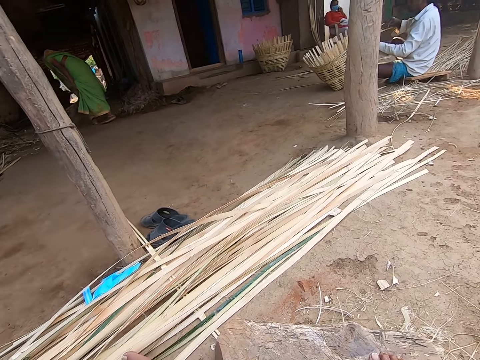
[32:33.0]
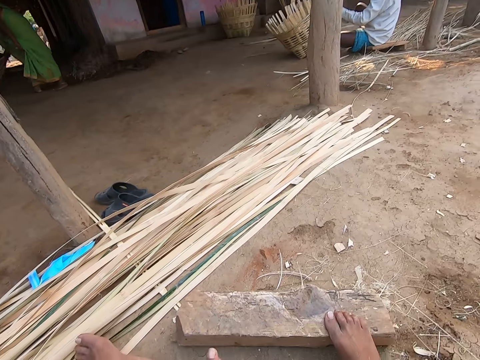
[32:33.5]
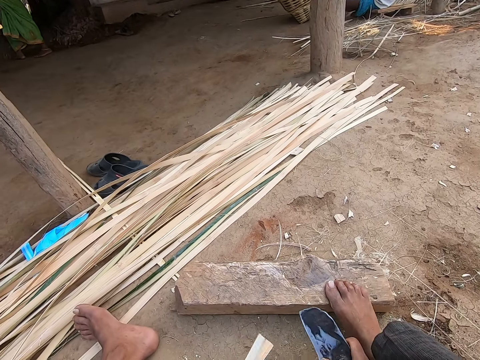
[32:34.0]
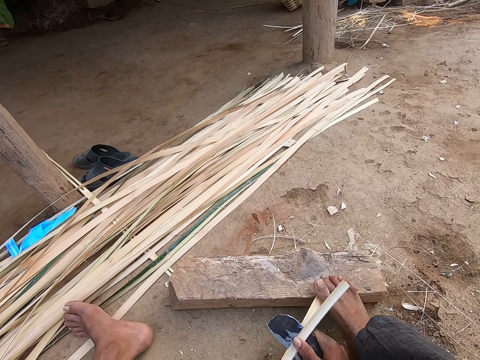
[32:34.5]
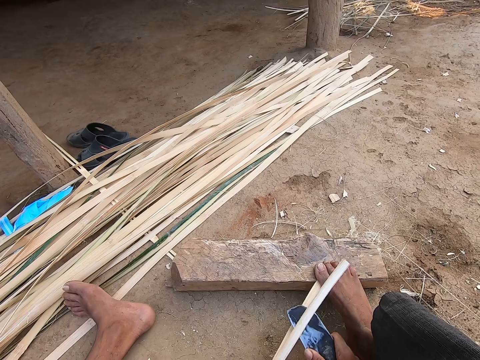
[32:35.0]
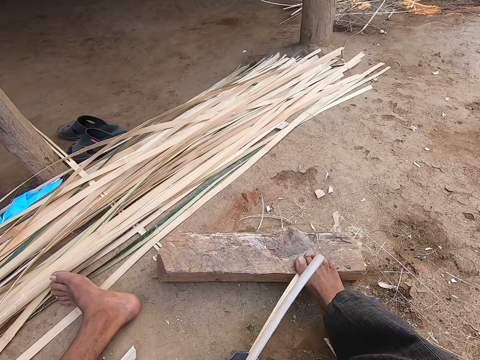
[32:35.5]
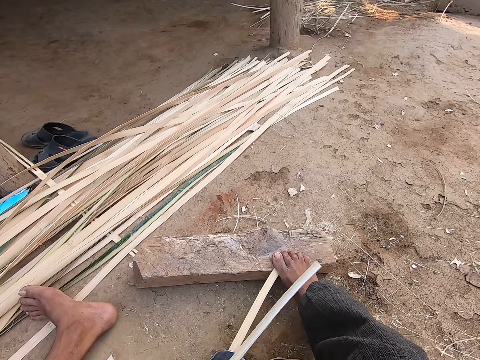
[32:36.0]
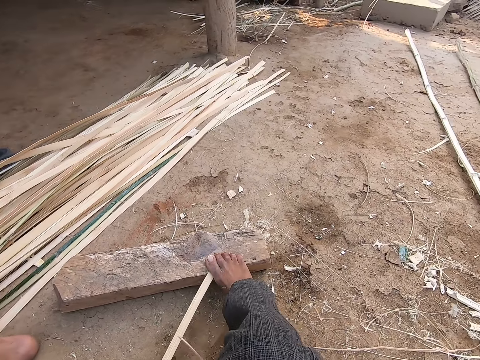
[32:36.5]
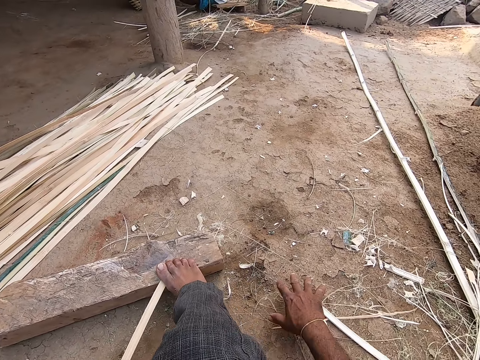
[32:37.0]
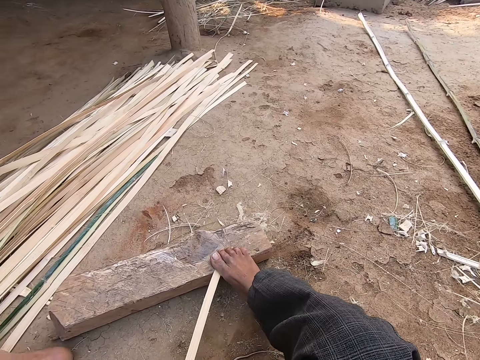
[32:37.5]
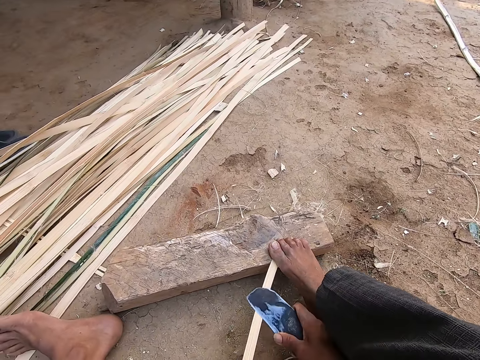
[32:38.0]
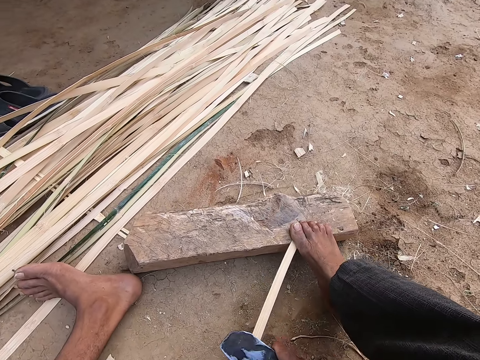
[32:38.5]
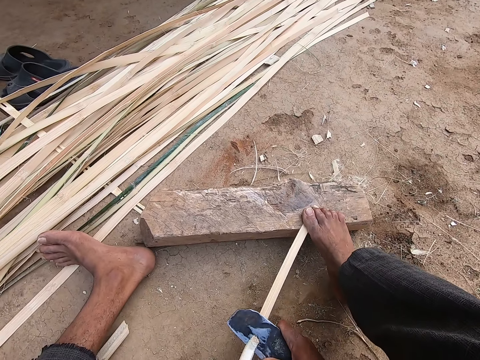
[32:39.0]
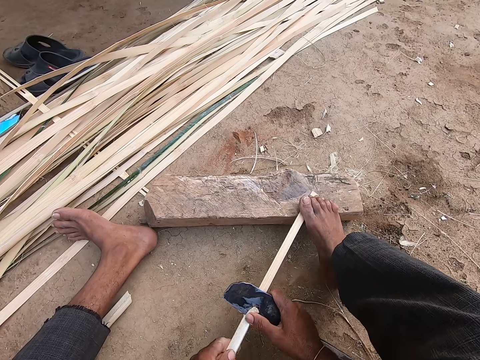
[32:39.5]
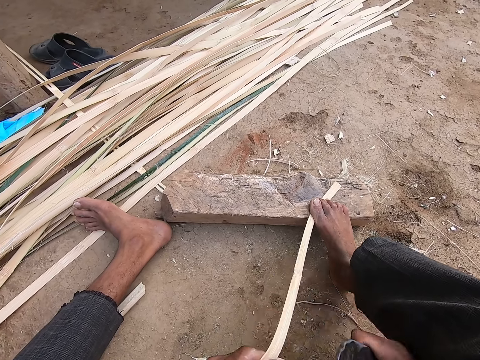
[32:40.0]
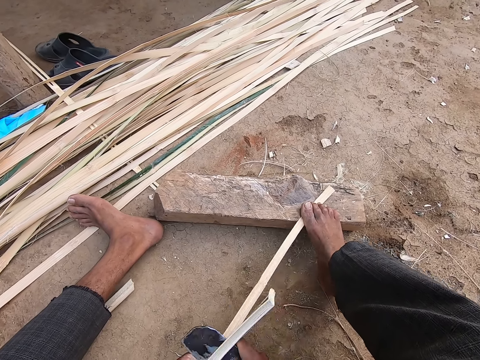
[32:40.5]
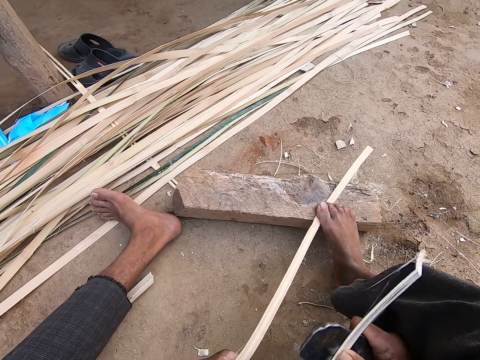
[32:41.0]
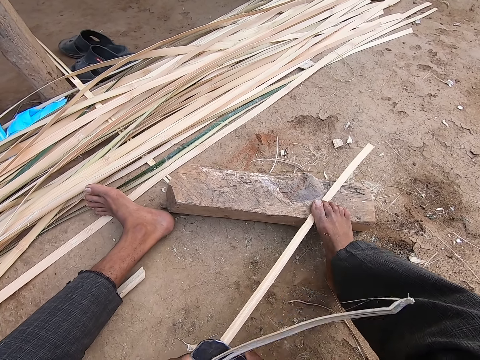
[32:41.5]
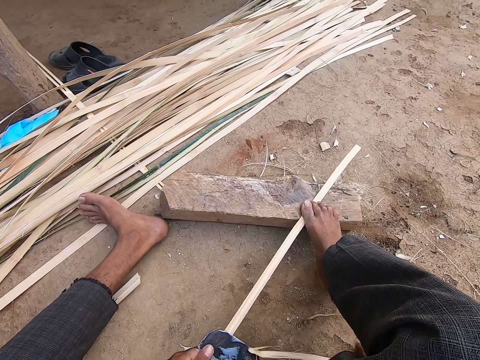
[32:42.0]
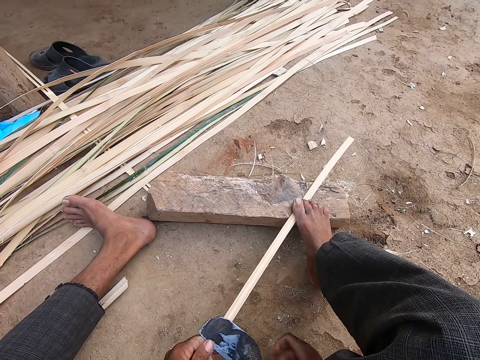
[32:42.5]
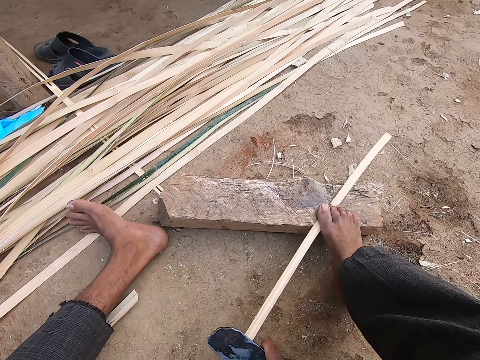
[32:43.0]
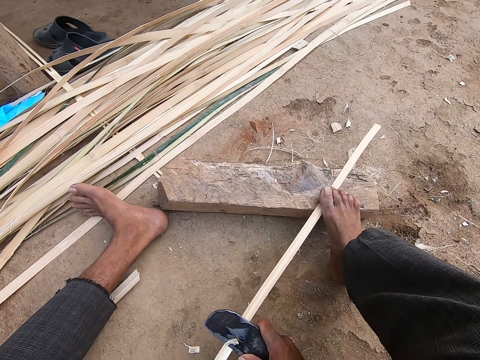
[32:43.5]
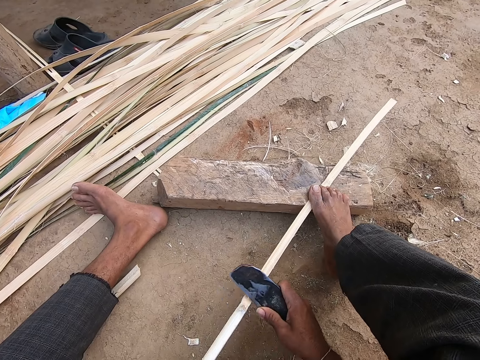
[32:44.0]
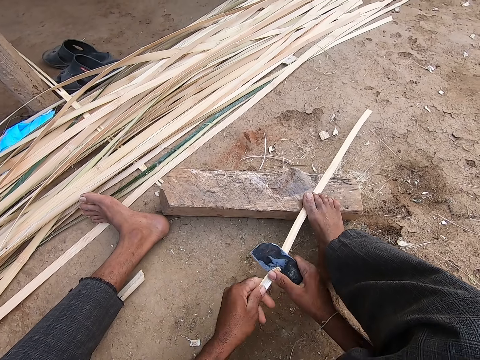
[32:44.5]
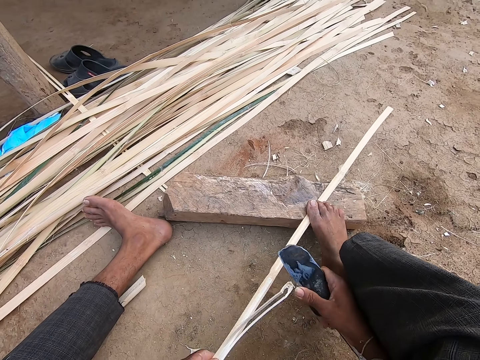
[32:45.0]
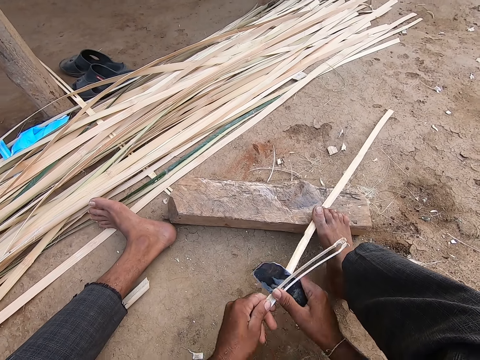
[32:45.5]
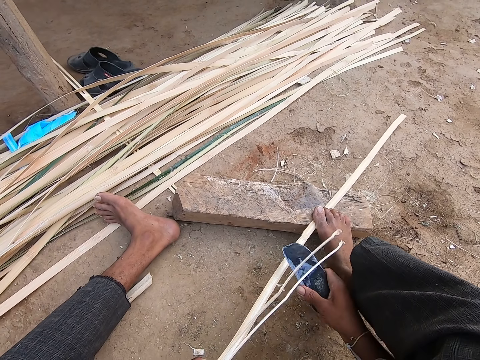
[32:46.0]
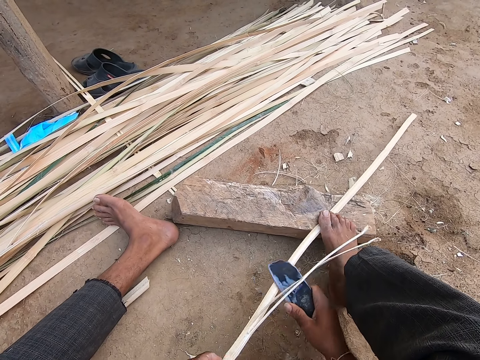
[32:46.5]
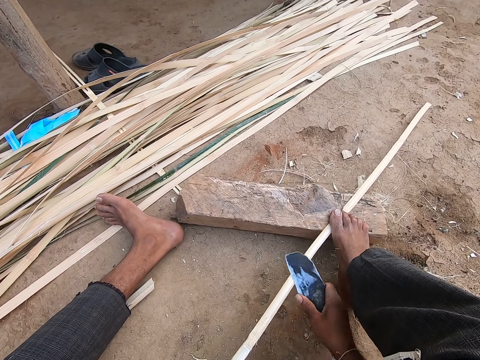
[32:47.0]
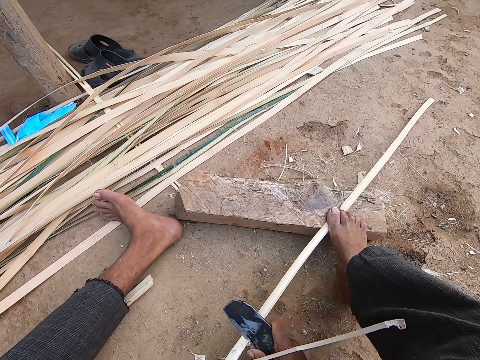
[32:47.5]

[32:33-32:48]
The camera wearer strips the bamboo cane with the sickle in his right hand. He moves an offcut on the ground with his right hand. He strips the bamboo cane with the sickle in his right hand. He drops an offcut on the ground with his right hand. He strips the bamboo cane with the sickle in his right hand.

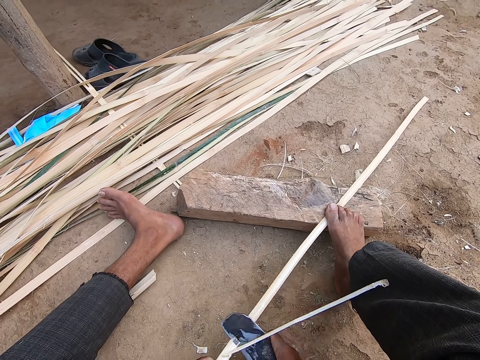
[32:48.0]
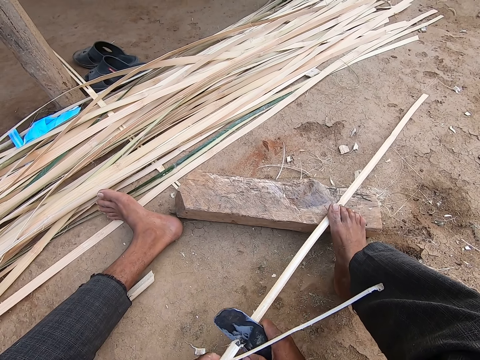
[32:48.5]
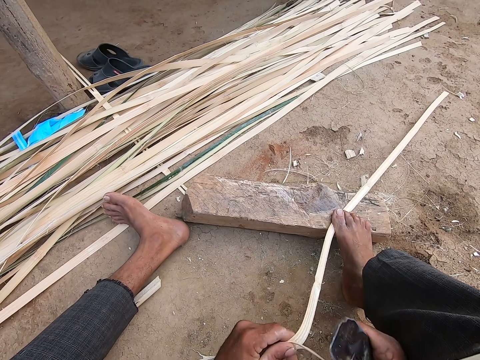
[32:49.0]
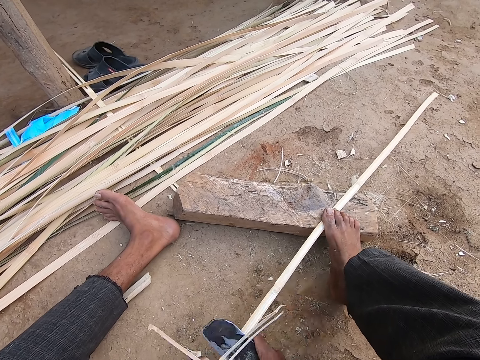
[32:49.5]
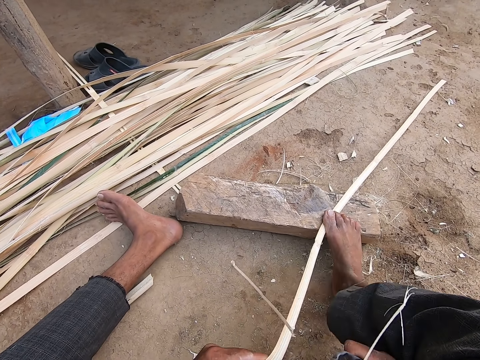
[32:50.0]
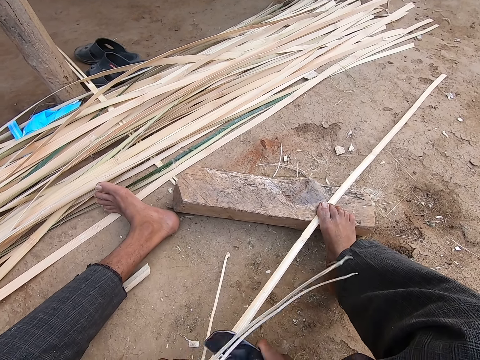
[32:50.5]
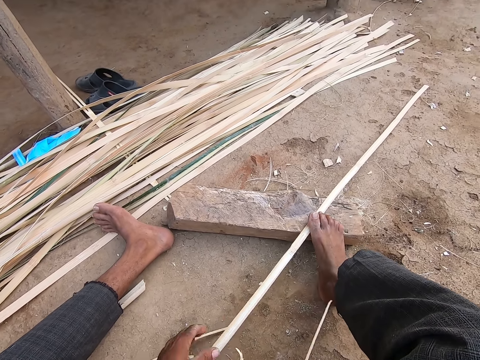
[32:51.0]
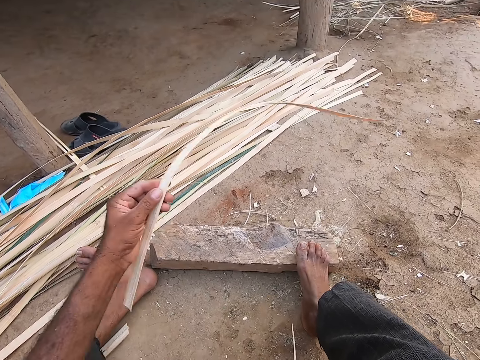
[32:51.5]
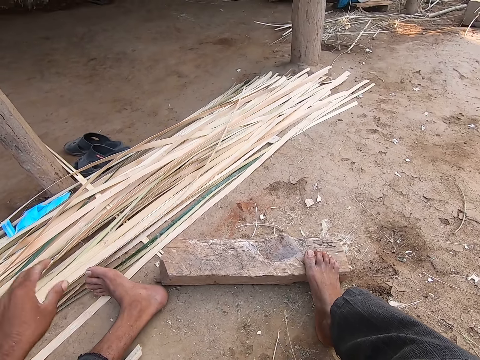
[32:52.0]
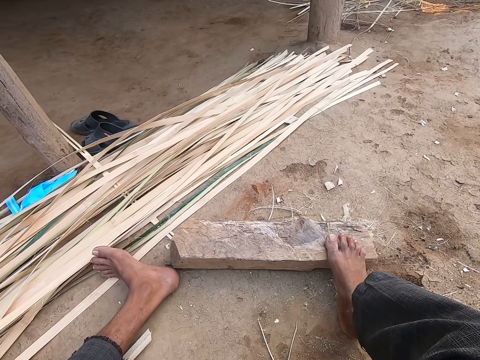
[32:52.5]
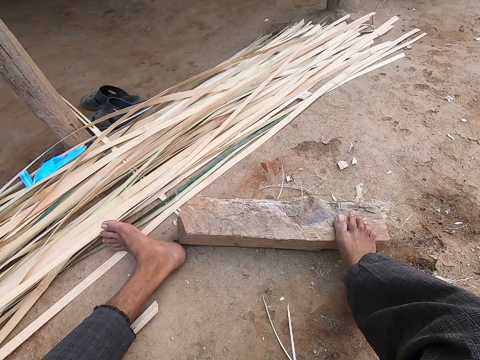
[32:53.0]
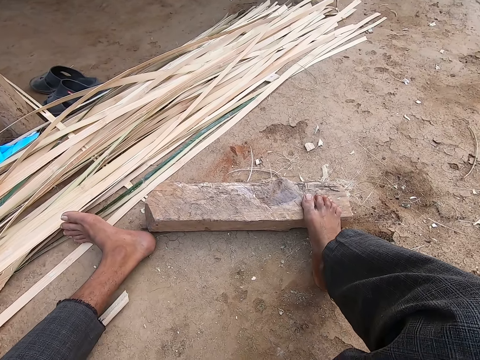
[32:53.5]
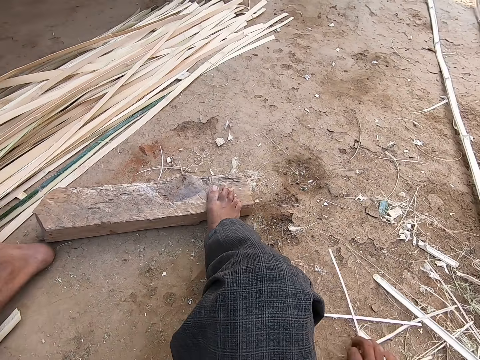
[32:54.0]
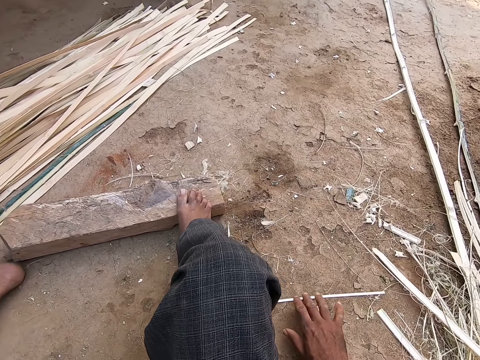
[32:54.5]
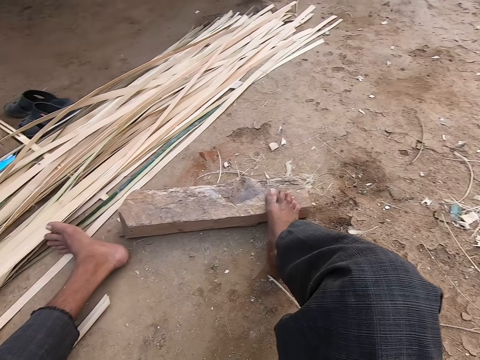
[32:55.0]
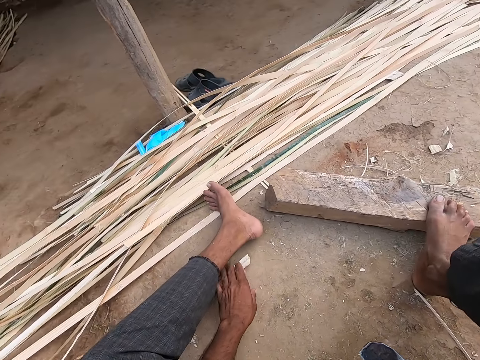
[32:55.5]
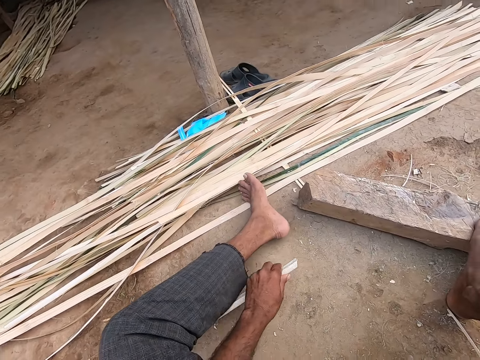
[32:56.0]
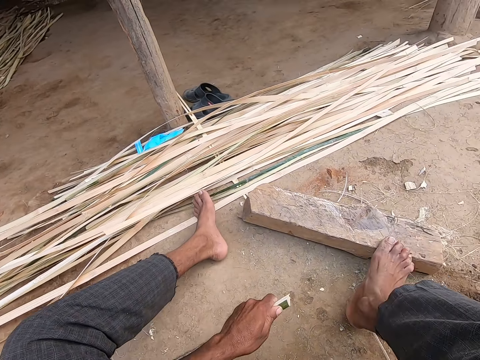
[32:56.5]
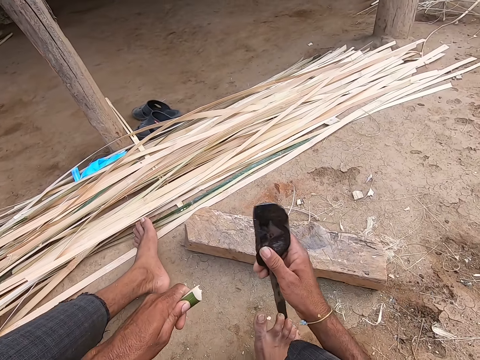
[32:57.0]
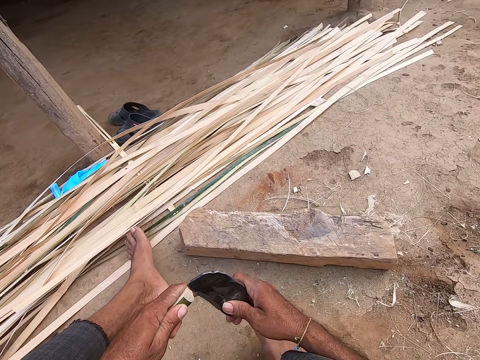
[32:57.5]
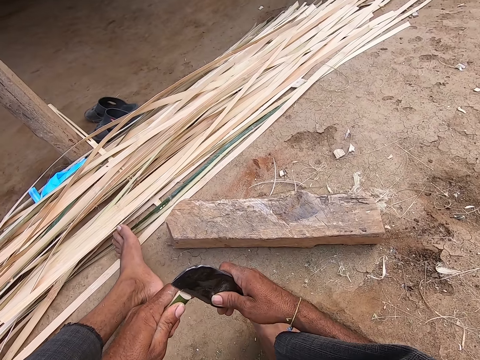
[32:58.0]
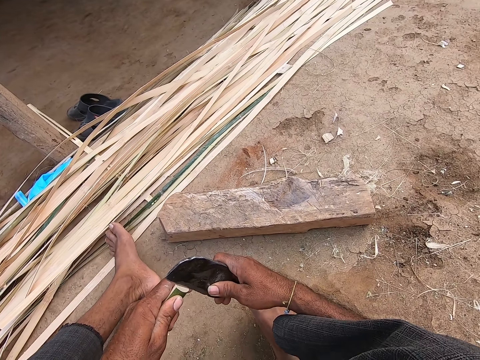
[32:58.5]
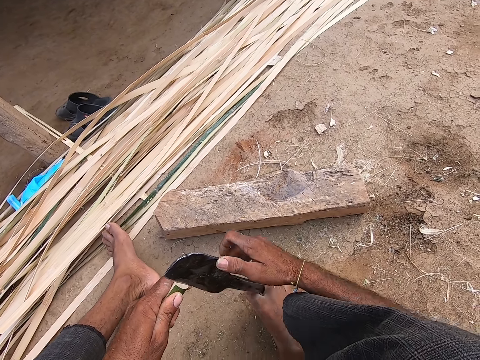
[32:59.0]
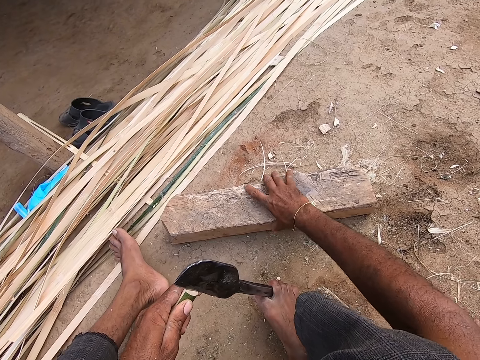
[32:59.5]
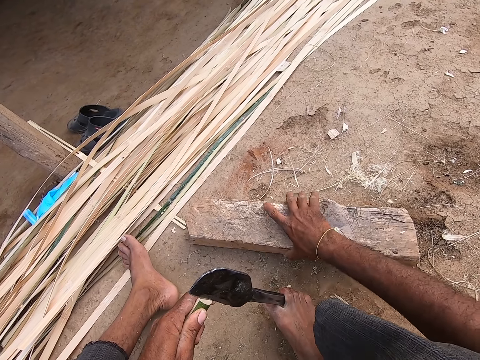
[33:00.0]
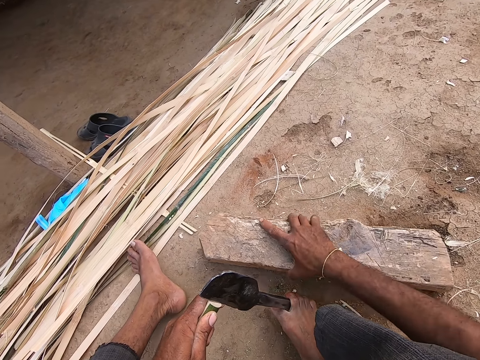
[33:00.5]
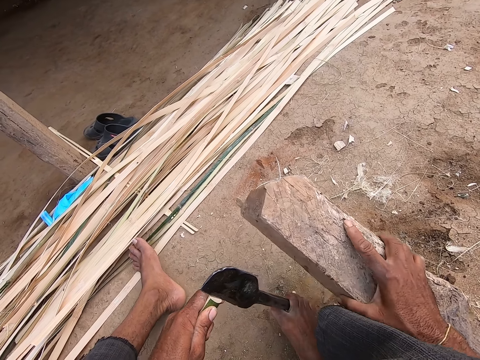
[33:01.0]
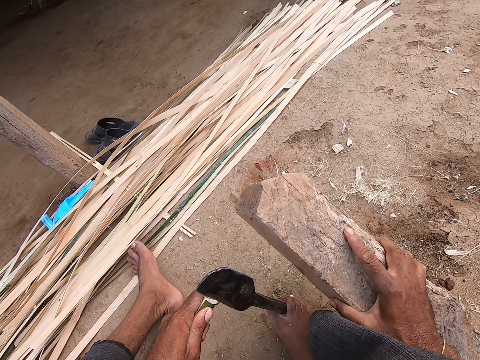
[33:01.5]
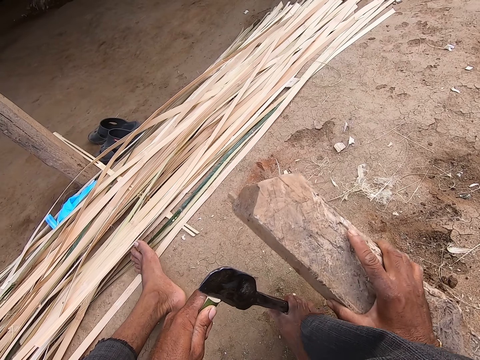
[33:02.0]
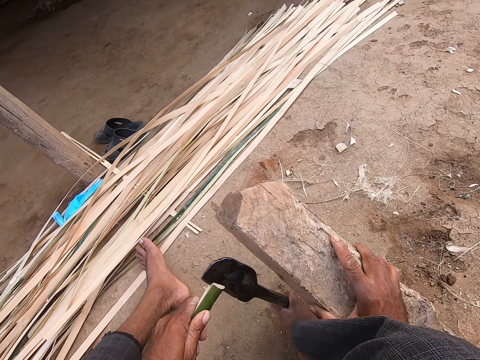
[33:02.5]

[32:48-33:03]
The camera wearer lifts the reed or bamboo cane. He drops the bamboo cane on the ground, on top of another reed, with his left hand. He moves offcuts on the ground with his right hand. He passes the sickle or knife from his left hand to his right hand. He picks a bamboo cane from the ground with his left hand. He moves the knife with his right hand. He puts the sickle on the bamboo cane with his right hand. He holds the sickle on the ground with his right leg. He picks up the log of wood from the ground with his right hand. He hits the log of wood on the sickle with his right hand.
